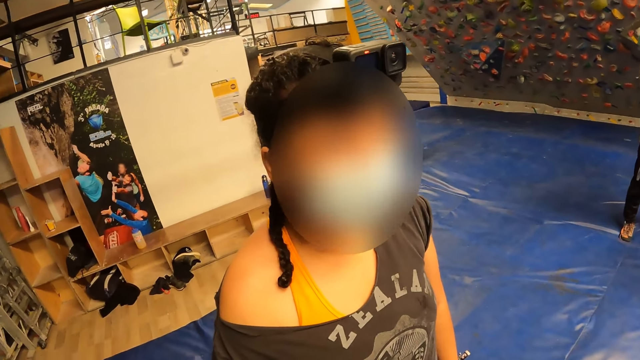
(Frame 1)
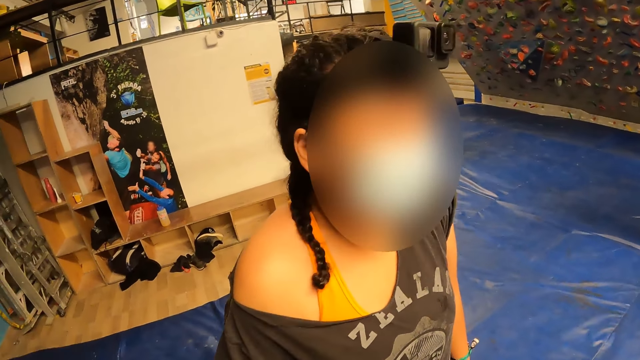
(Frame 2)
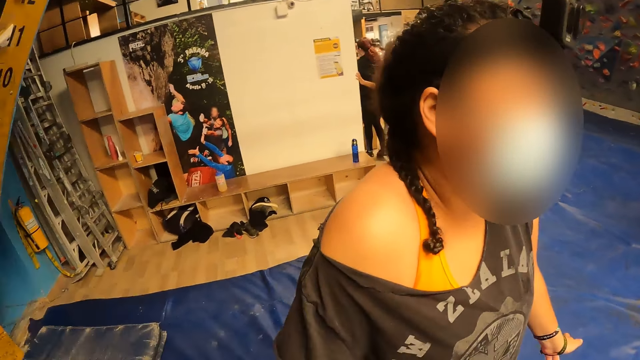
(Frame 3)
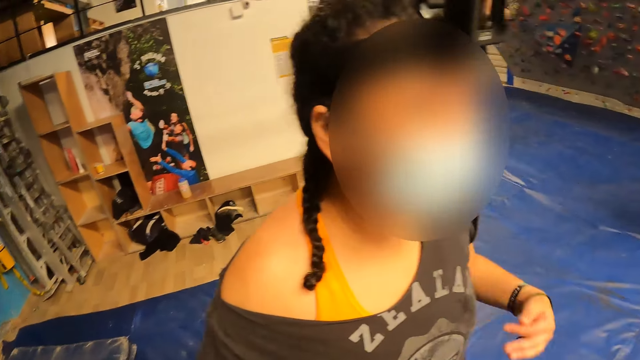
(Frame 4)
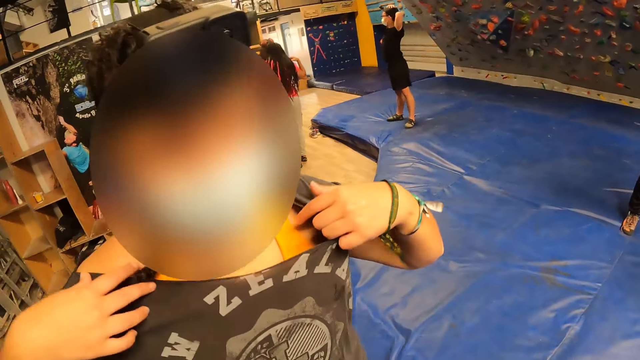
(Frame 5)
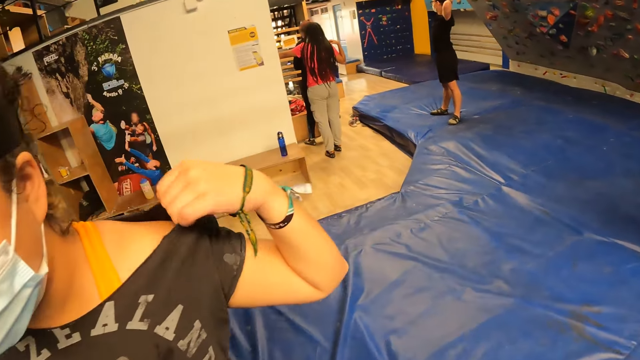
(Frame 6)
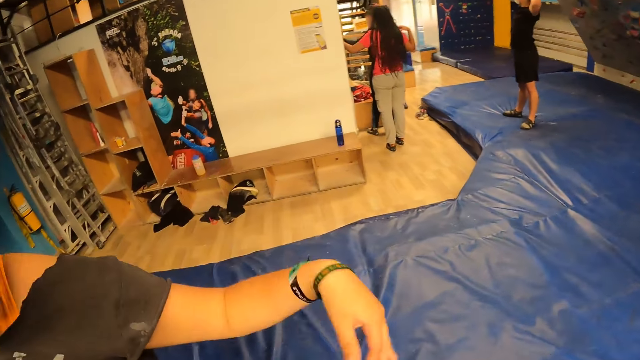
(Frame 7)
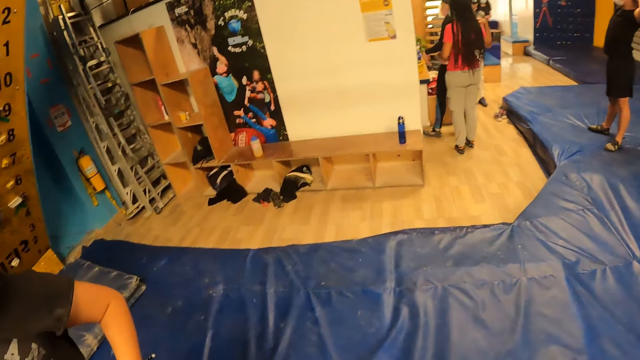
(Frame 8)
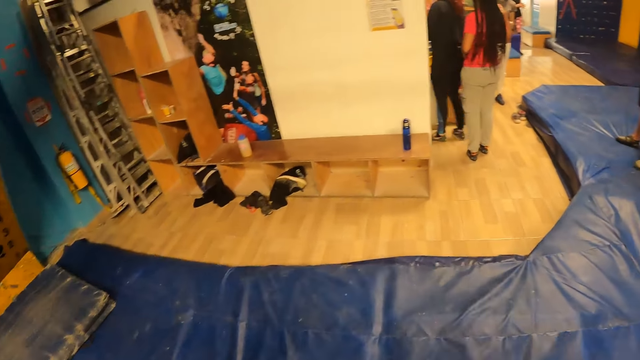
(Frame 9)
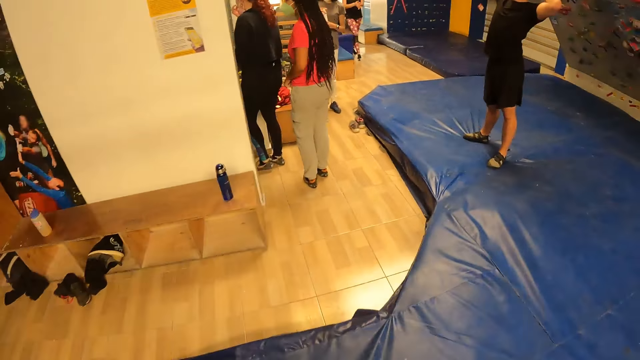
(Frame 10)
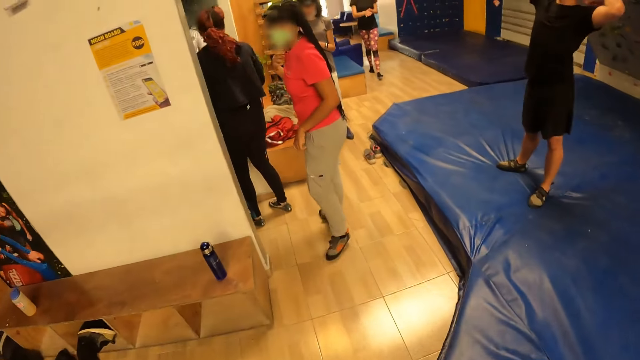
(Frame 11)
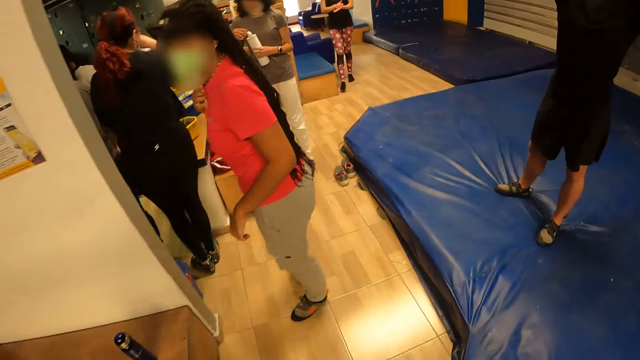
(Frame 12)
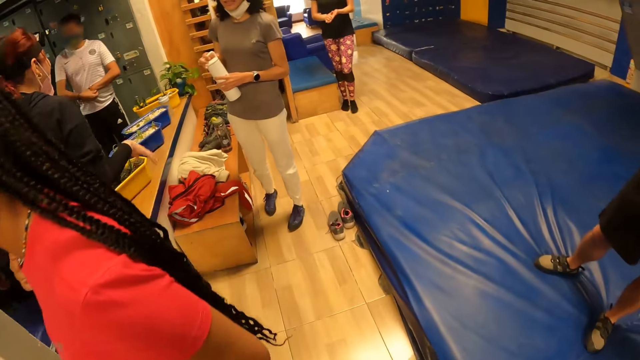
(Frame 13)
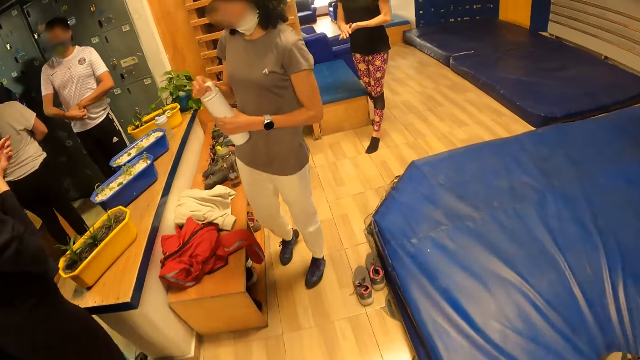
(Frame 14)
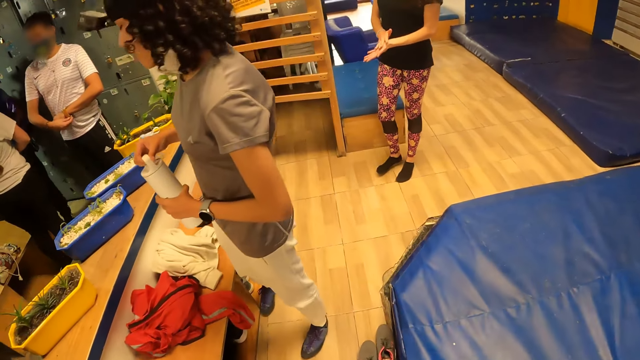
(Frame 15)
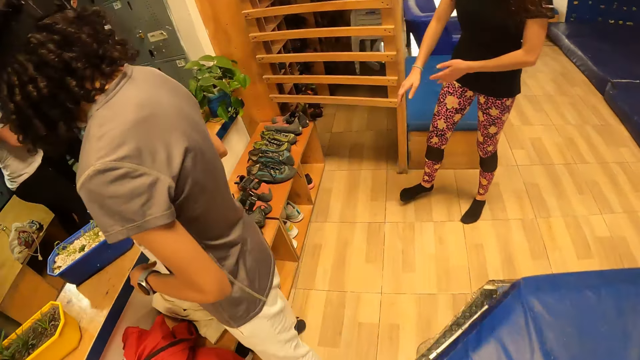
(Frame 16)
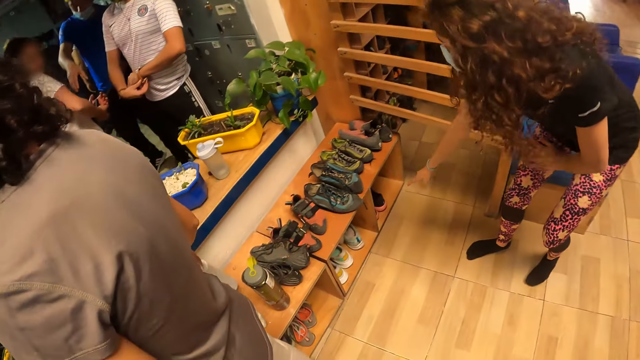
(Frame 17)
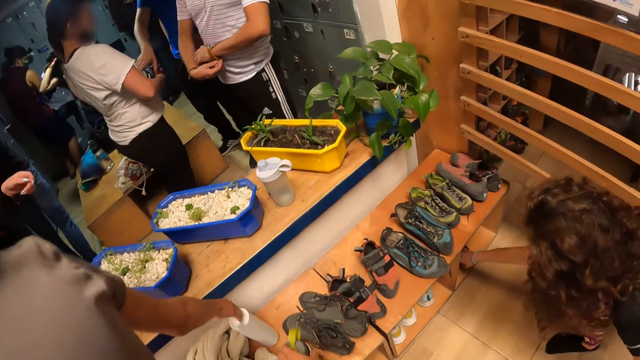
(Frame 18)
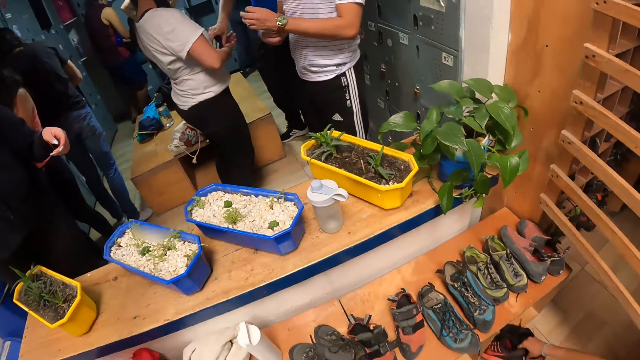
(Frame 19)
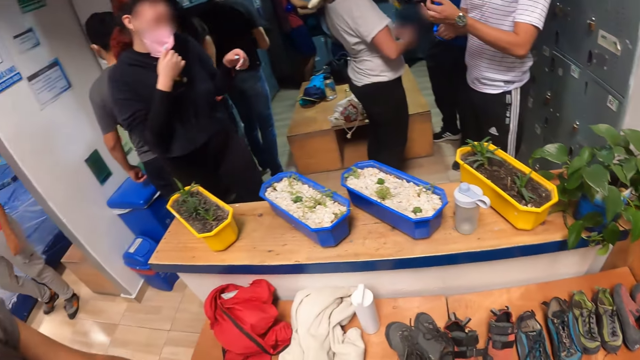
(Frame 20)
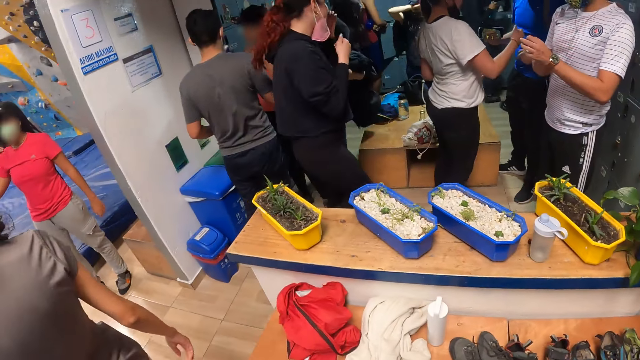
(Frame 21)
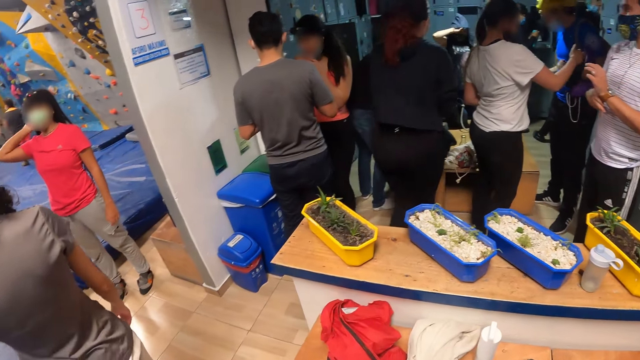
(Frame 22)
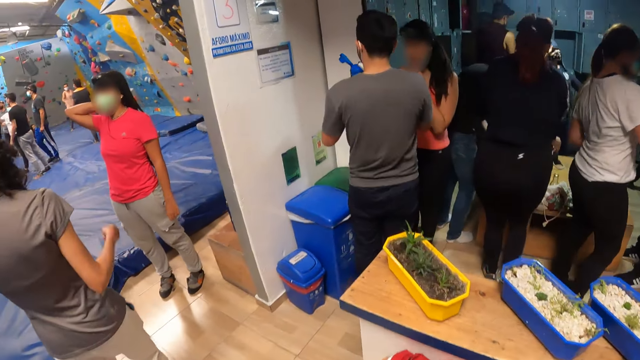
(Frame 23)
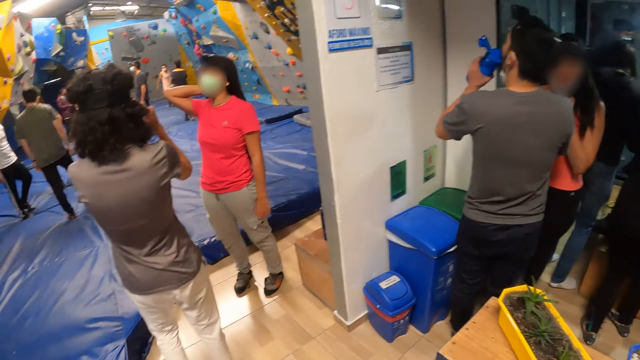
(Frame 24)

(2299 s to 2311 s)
The camera wearer walks.

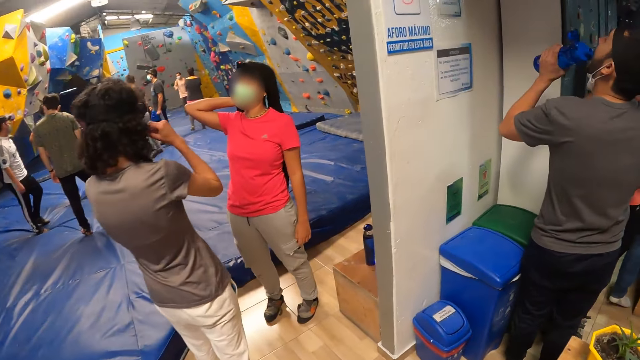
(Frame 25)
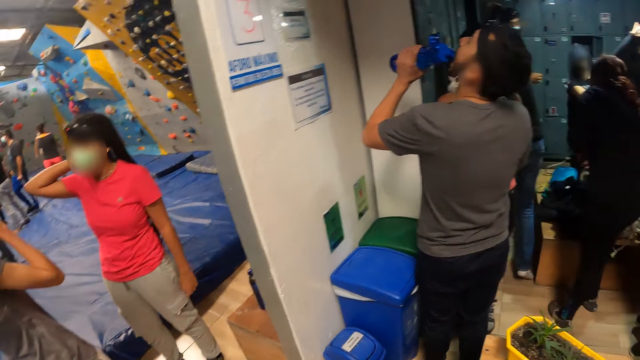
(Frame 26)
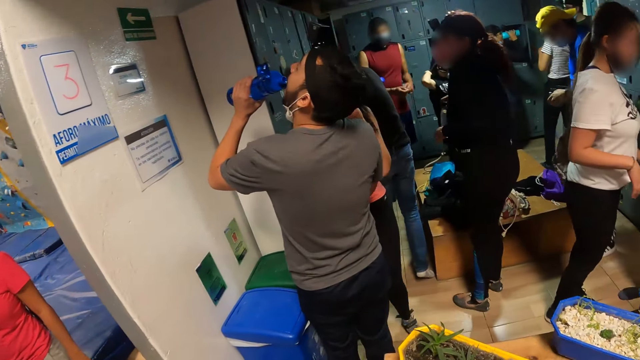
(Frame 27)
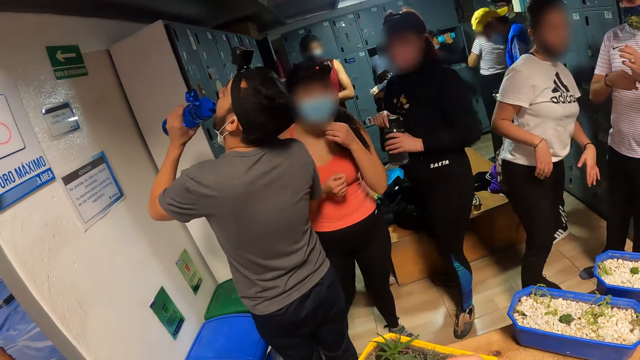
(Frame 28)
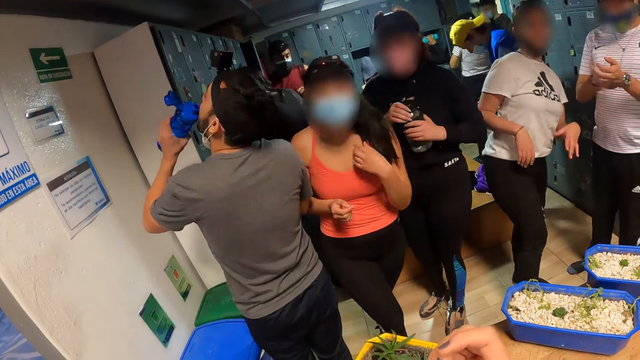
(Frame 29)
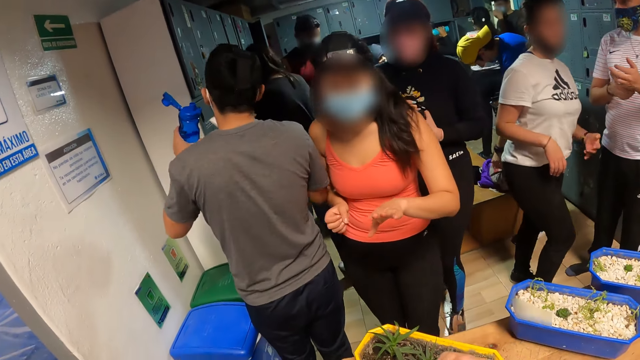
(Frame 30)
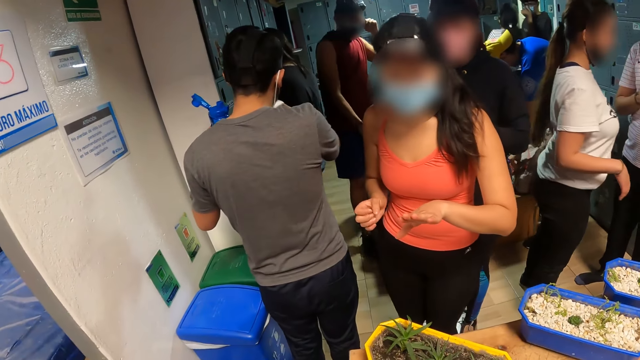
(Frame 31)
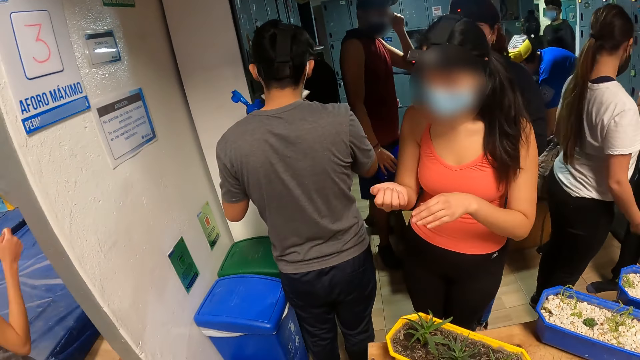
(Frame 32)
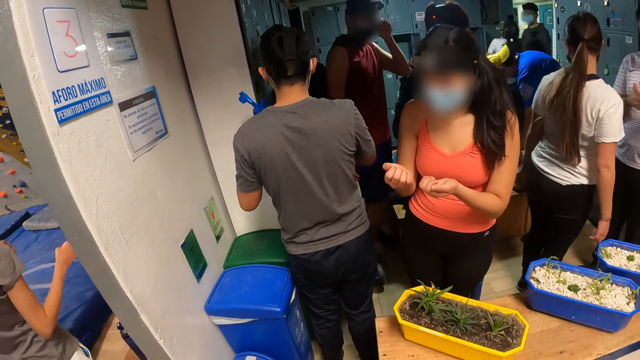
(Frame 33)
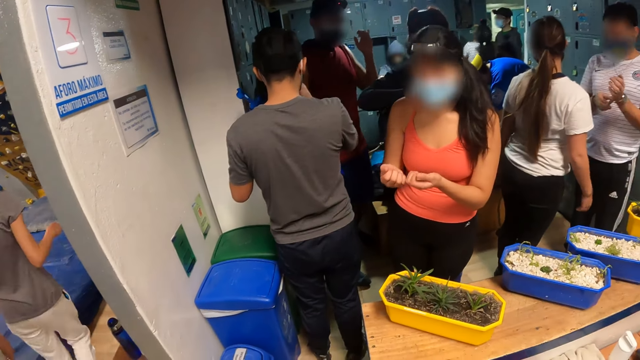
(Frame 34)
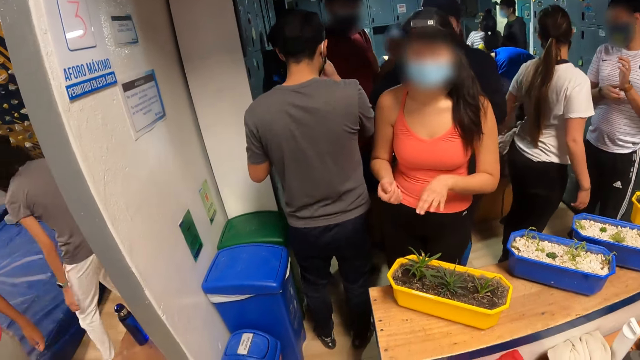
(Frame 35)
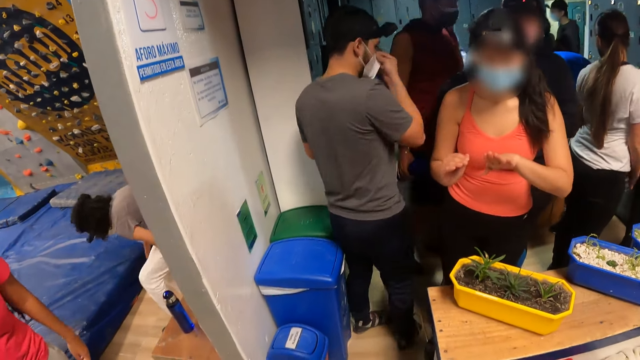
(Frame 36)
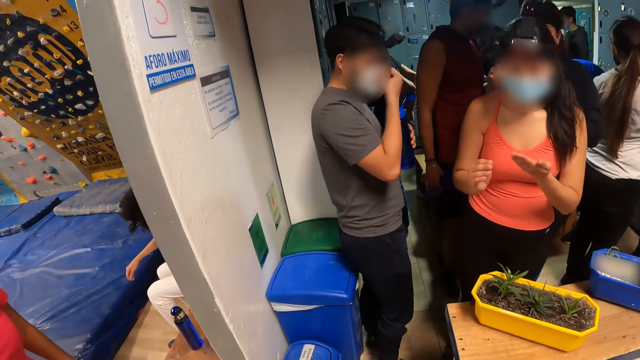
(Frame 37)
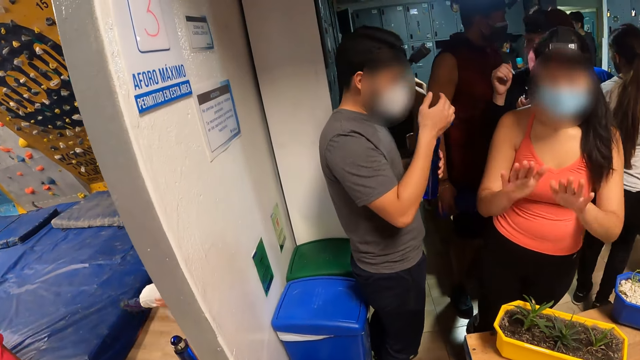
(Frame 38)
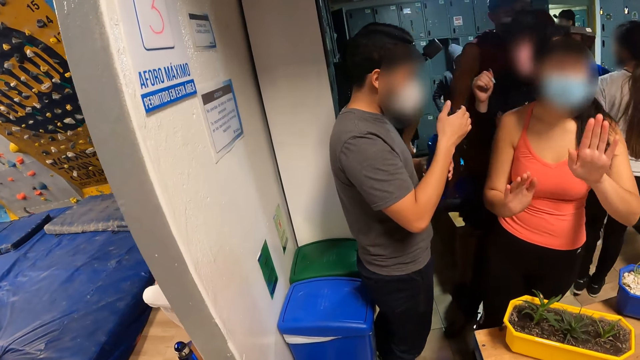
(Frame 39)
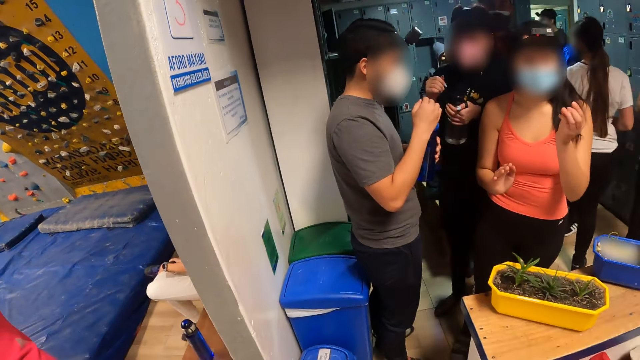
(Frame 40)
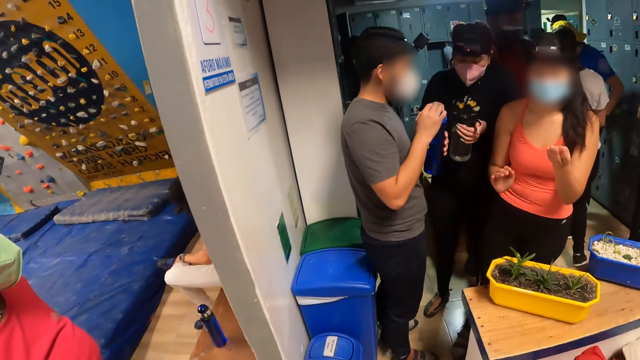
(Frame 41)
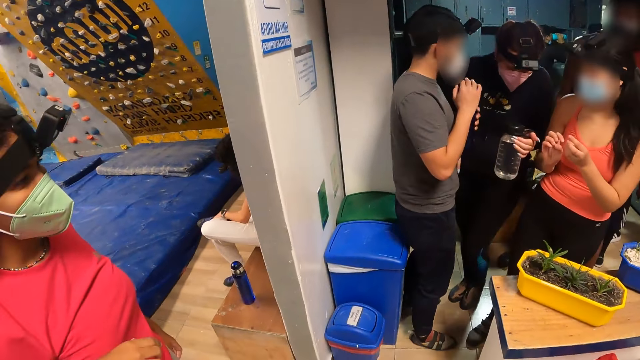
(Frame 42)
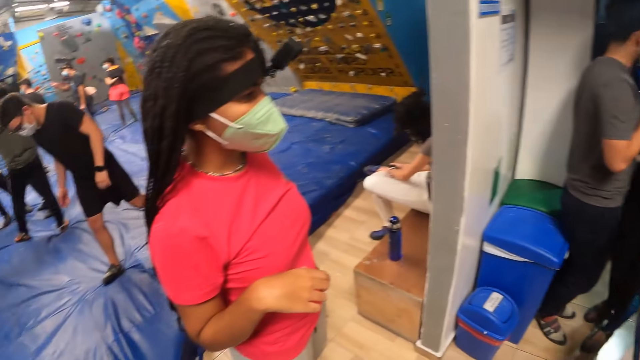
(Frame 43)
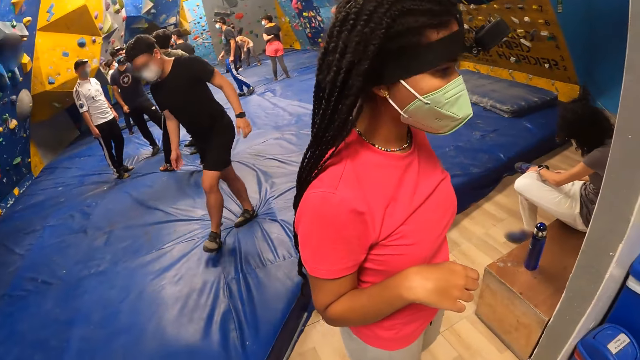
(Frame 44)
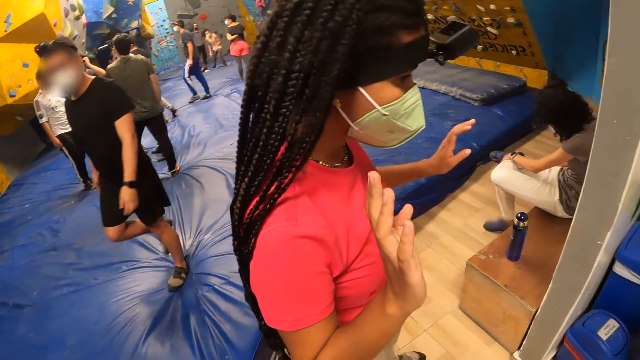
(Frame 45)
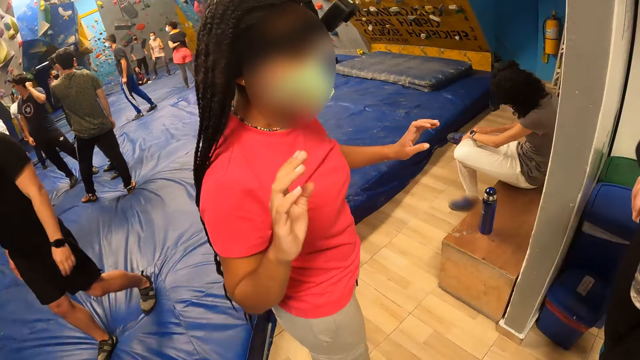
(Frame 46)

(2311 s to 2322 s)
The camera wearer looks around. They interact with a woman.
